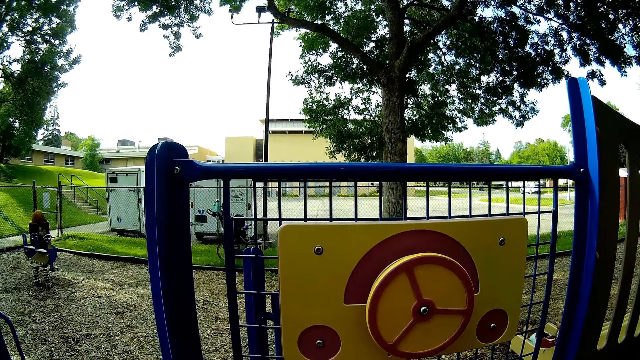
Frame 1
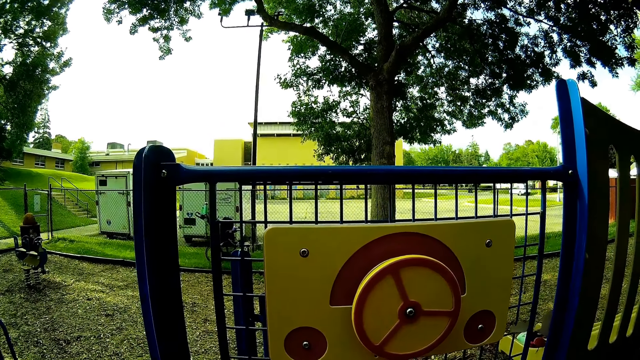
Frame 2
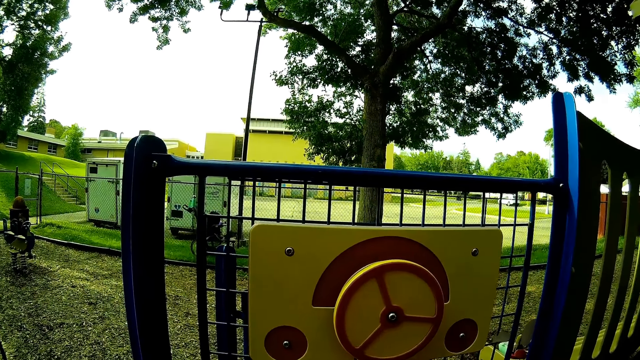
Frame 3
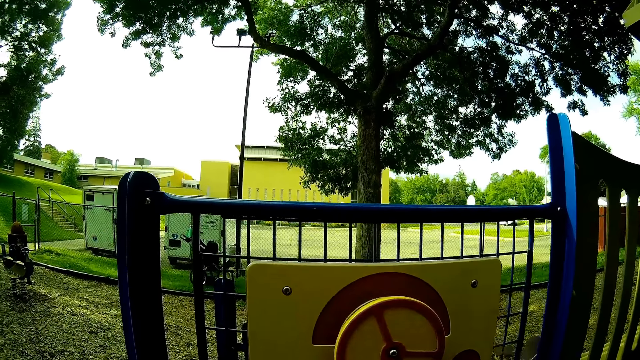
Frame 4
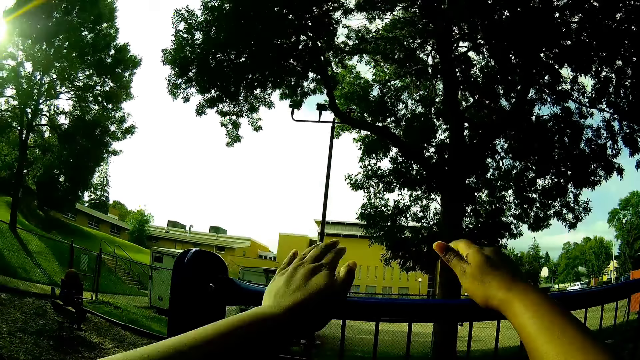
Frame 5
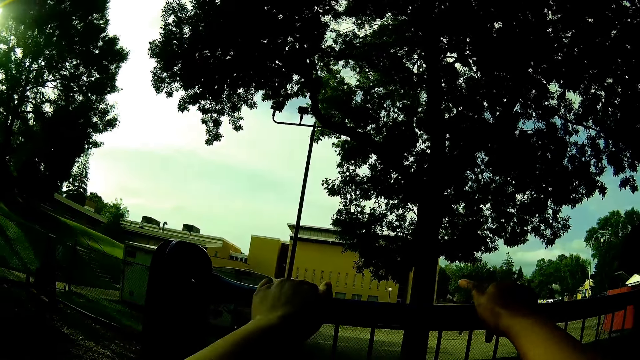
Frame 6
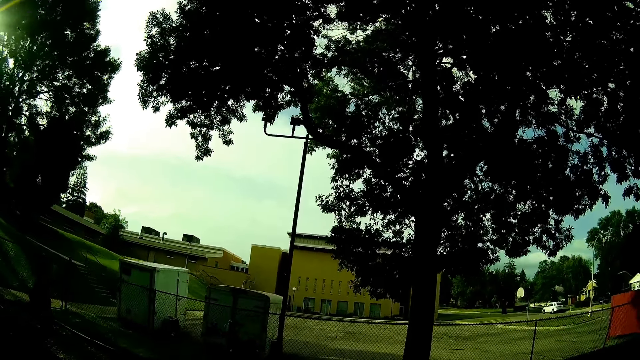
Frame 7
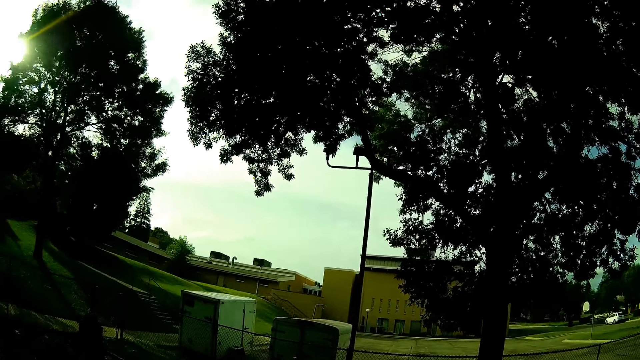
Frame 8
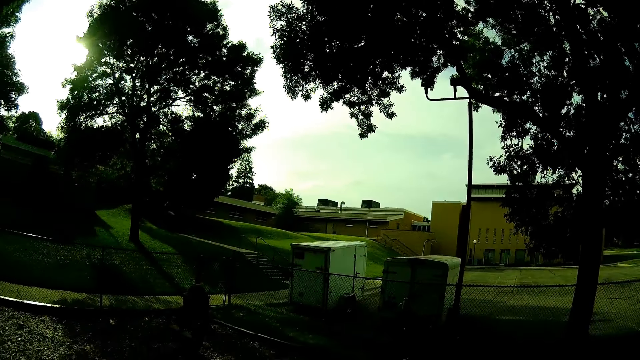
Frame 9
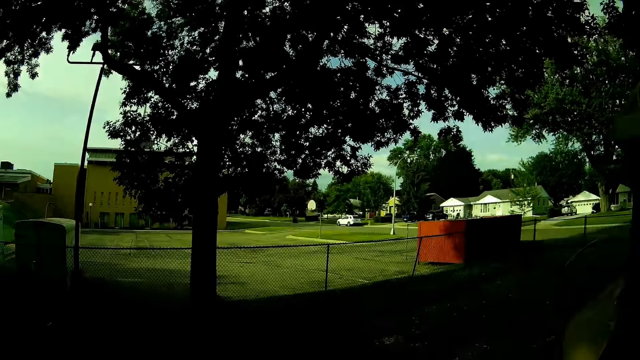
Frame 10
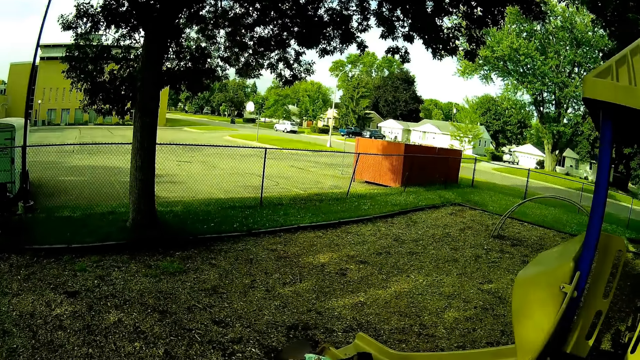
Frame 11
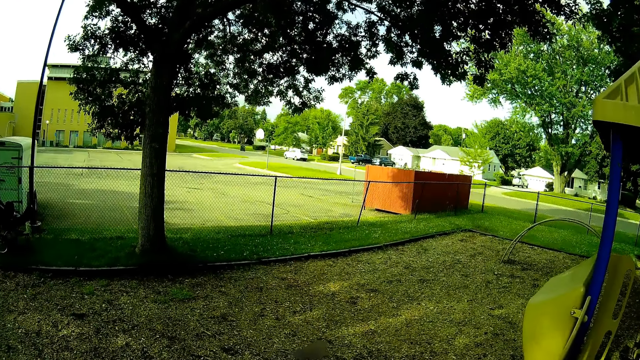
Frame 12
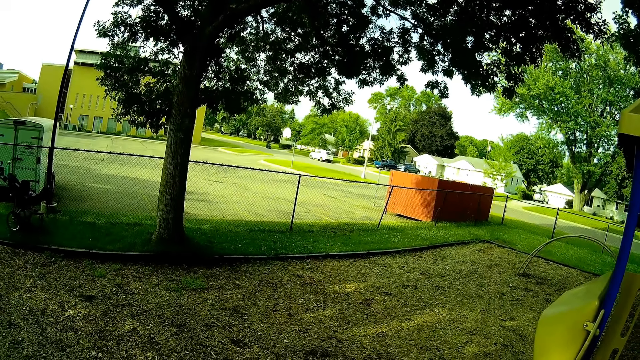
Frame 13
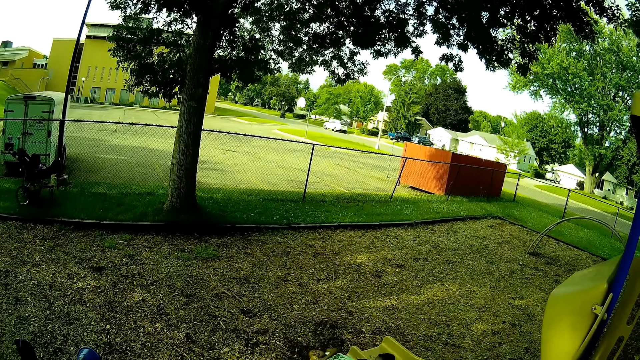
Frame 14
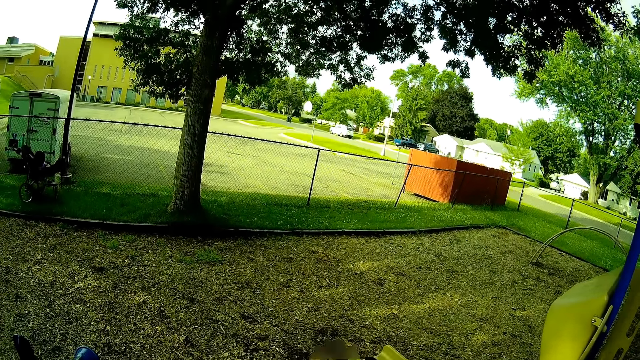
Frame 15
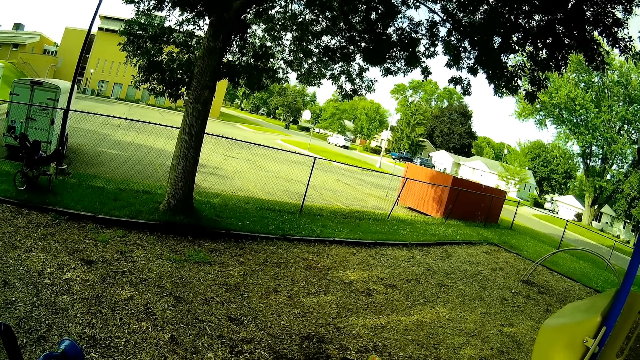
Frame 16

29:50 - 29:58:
The camera wearer holds the top of the iron fence with both her hands. She checks on the babies.
